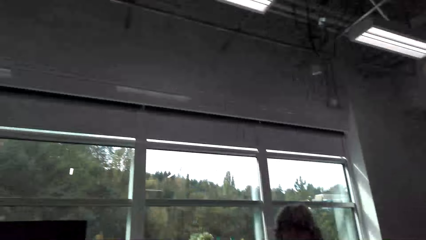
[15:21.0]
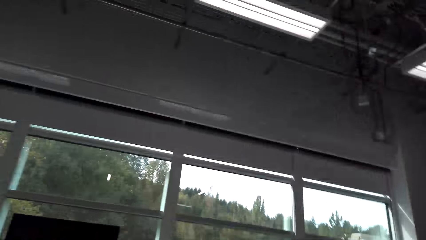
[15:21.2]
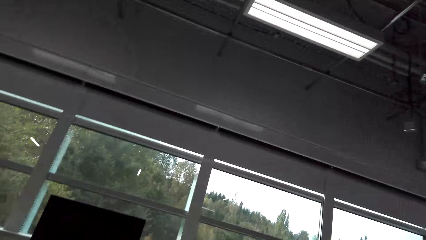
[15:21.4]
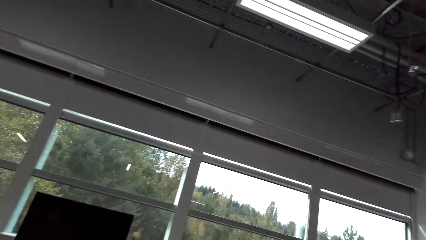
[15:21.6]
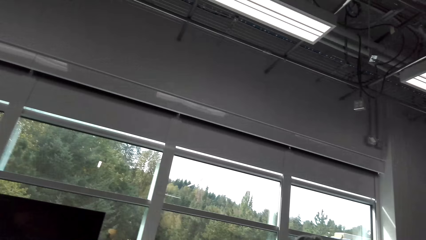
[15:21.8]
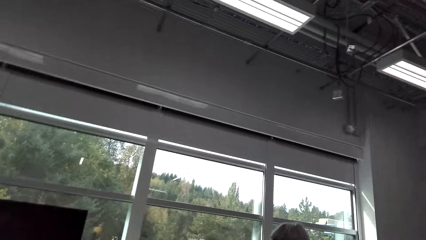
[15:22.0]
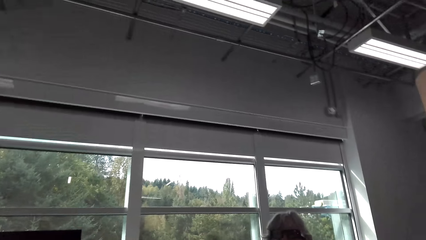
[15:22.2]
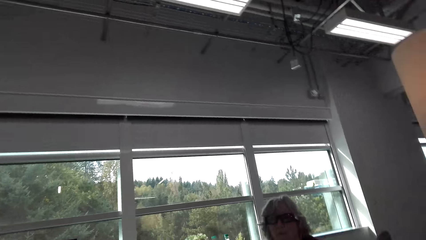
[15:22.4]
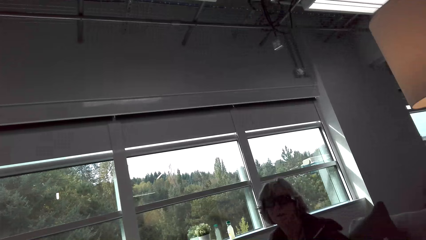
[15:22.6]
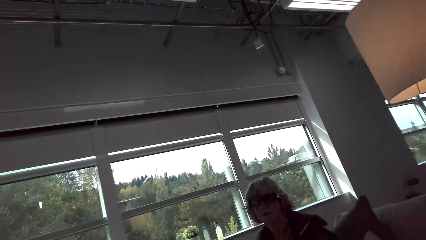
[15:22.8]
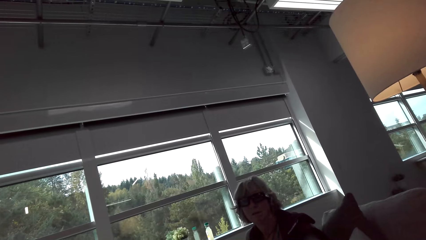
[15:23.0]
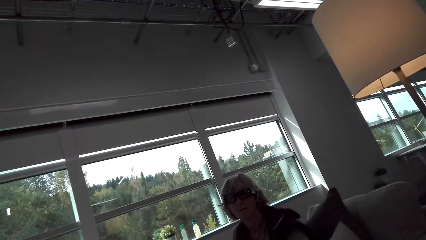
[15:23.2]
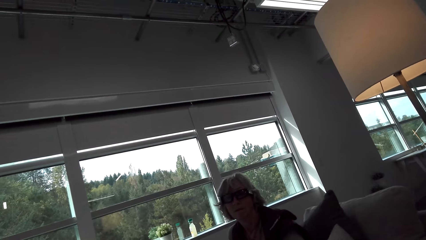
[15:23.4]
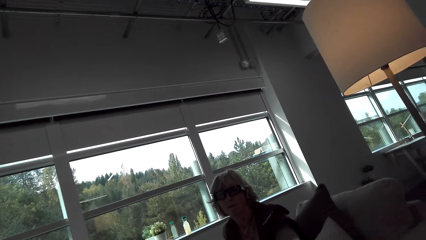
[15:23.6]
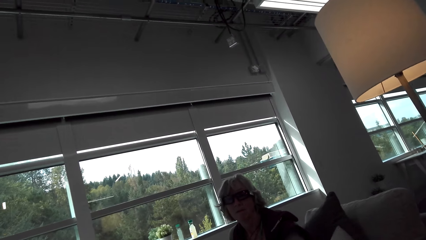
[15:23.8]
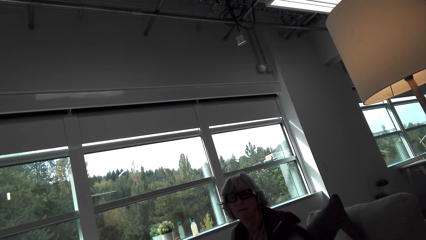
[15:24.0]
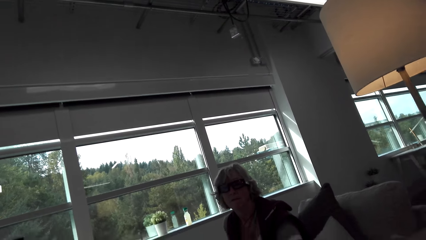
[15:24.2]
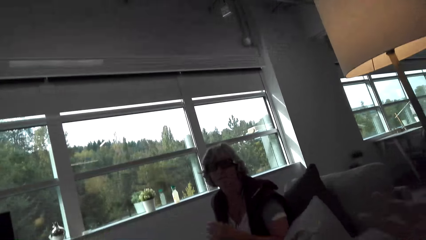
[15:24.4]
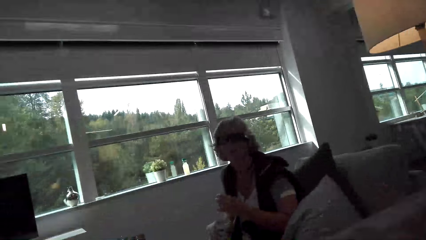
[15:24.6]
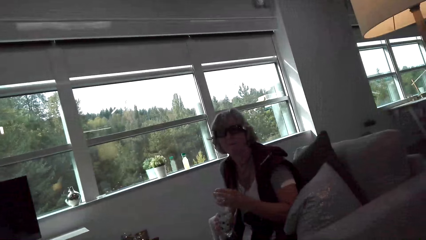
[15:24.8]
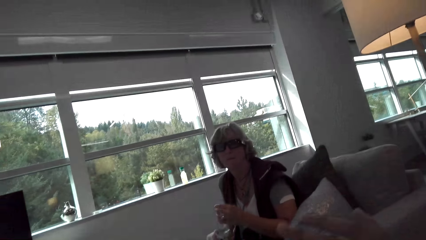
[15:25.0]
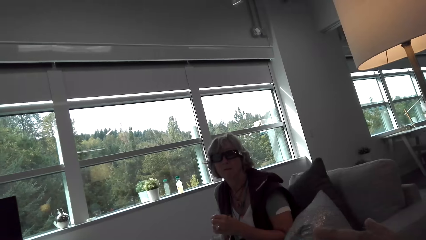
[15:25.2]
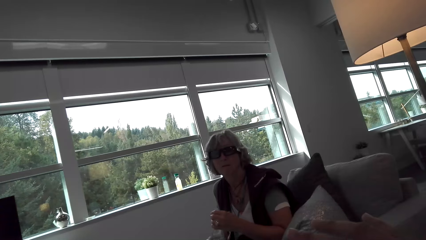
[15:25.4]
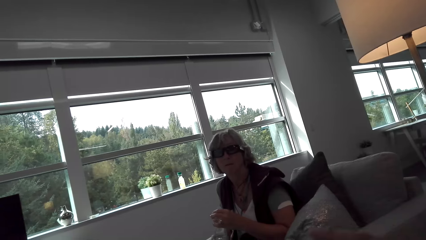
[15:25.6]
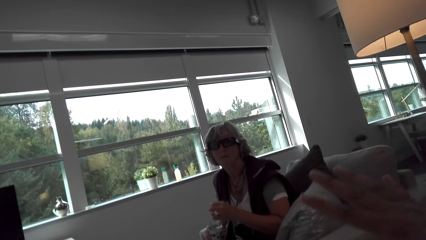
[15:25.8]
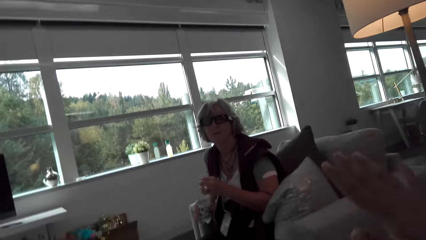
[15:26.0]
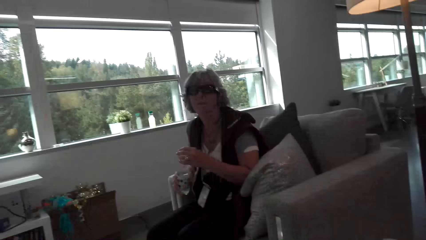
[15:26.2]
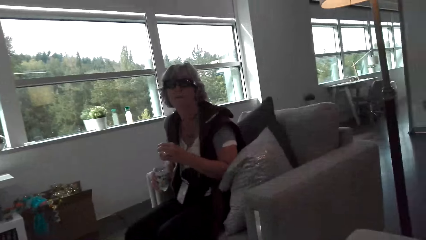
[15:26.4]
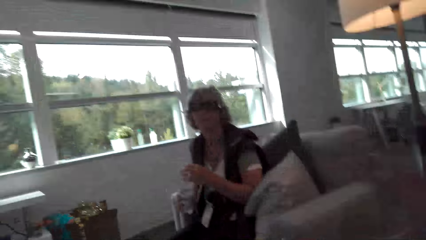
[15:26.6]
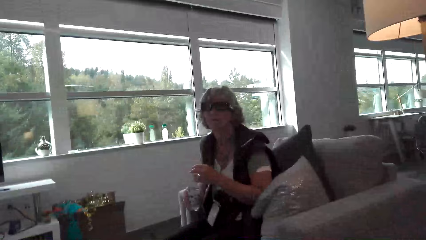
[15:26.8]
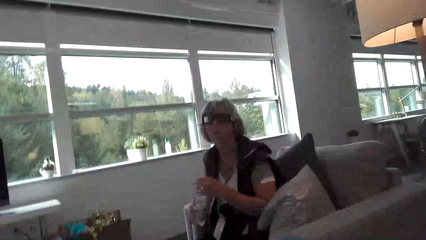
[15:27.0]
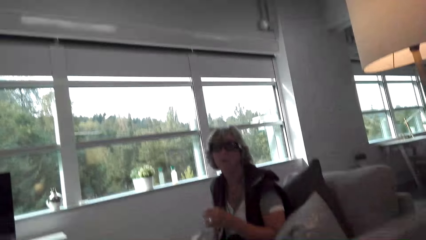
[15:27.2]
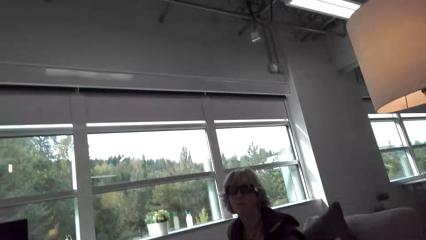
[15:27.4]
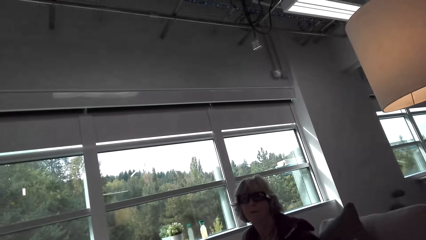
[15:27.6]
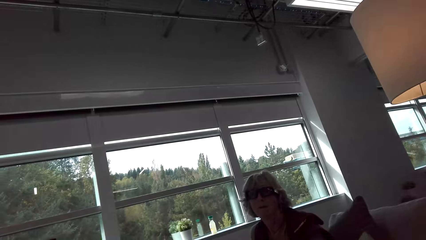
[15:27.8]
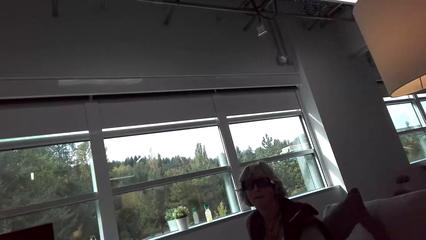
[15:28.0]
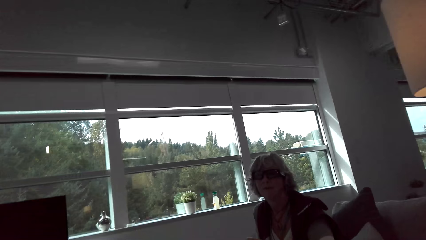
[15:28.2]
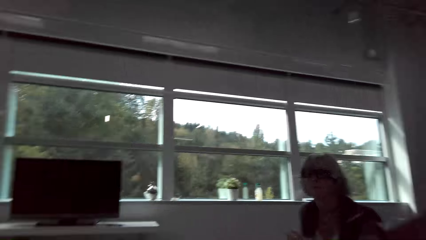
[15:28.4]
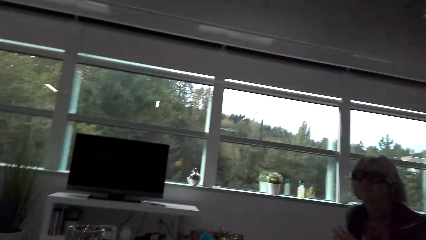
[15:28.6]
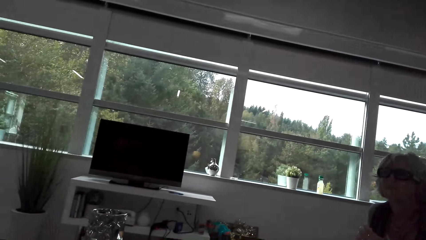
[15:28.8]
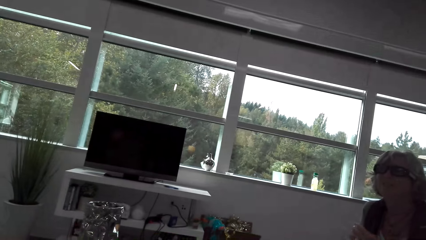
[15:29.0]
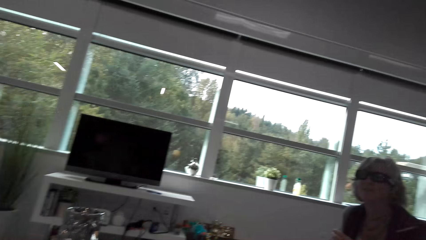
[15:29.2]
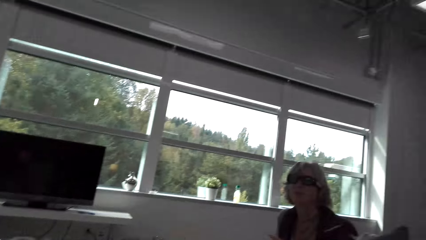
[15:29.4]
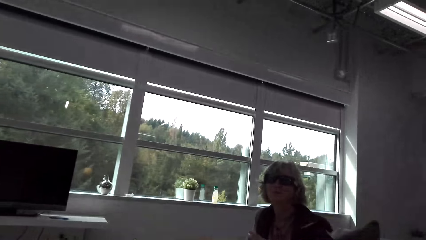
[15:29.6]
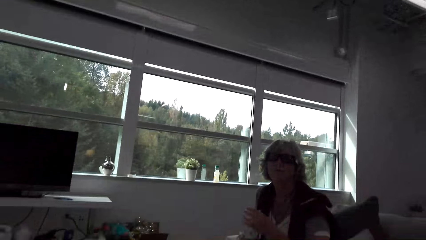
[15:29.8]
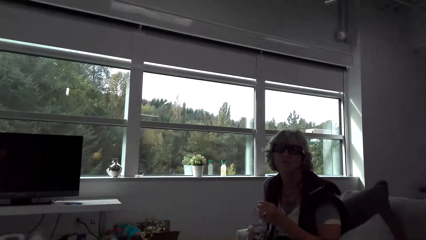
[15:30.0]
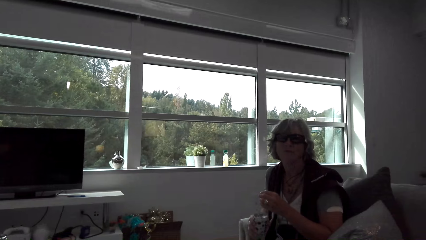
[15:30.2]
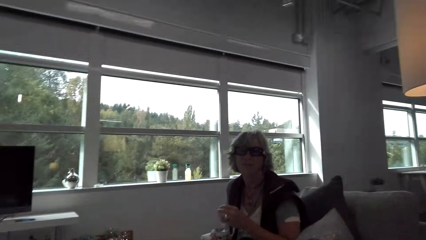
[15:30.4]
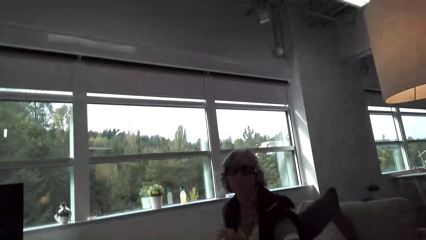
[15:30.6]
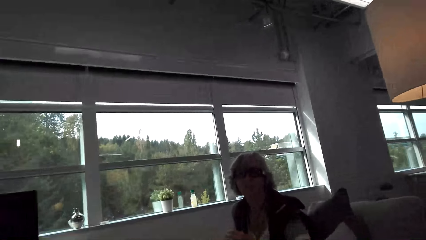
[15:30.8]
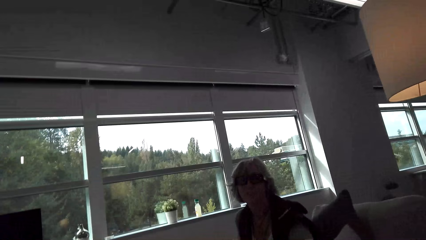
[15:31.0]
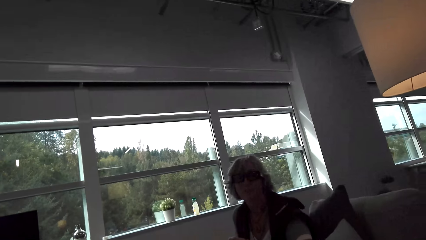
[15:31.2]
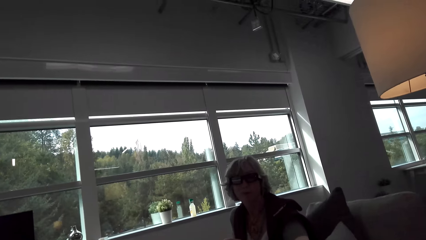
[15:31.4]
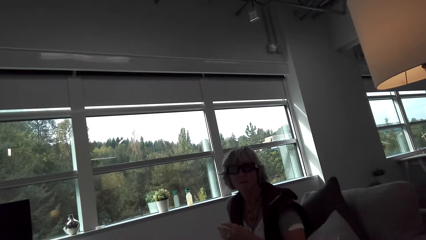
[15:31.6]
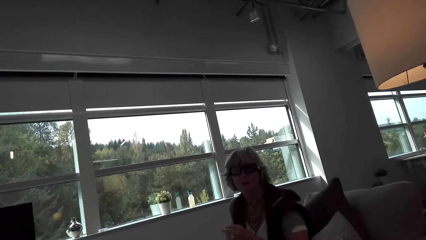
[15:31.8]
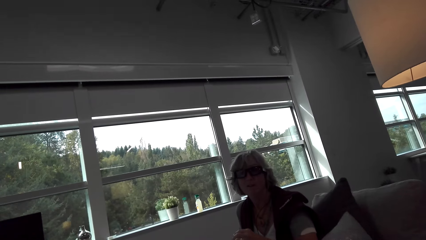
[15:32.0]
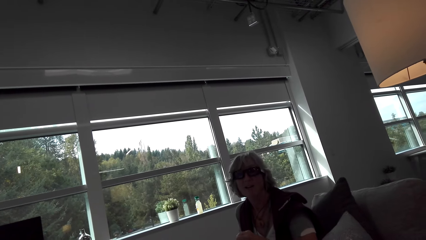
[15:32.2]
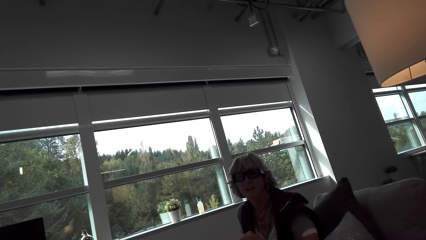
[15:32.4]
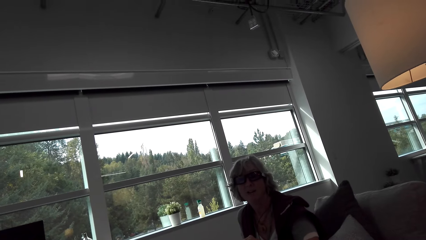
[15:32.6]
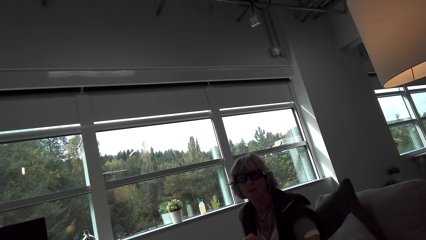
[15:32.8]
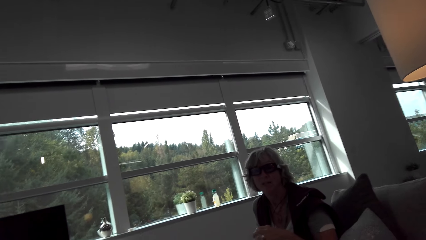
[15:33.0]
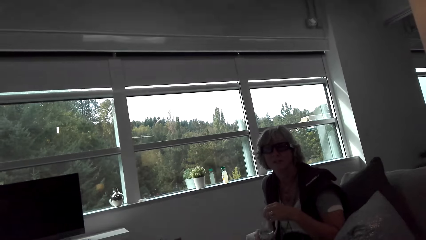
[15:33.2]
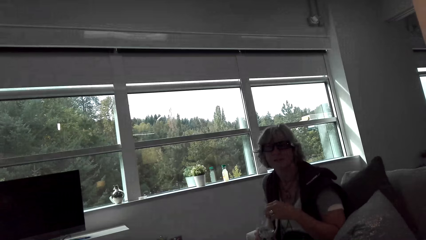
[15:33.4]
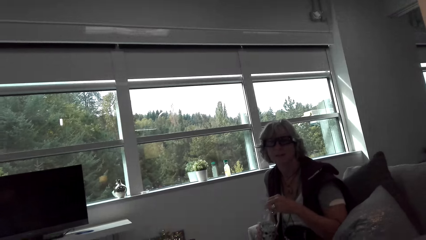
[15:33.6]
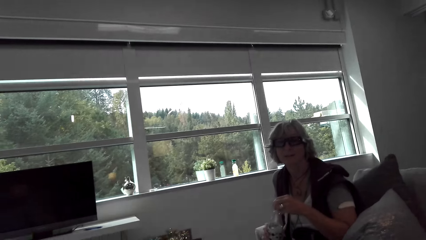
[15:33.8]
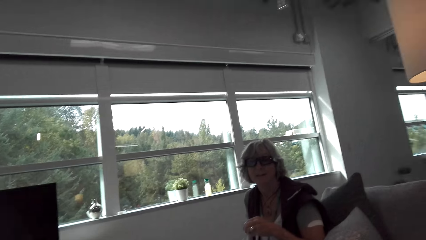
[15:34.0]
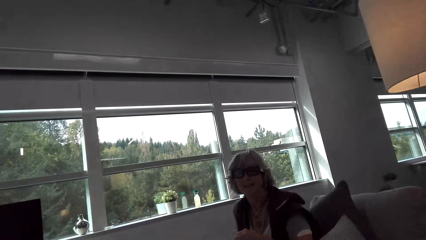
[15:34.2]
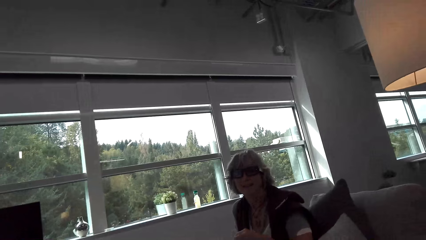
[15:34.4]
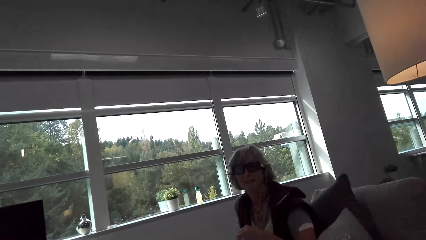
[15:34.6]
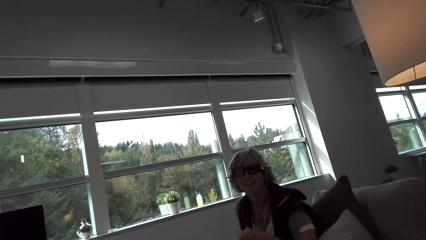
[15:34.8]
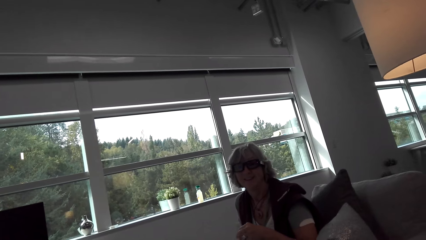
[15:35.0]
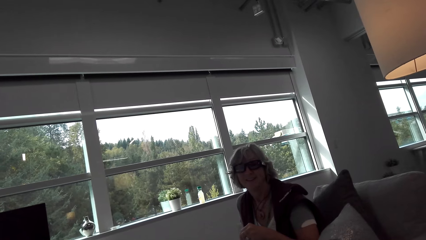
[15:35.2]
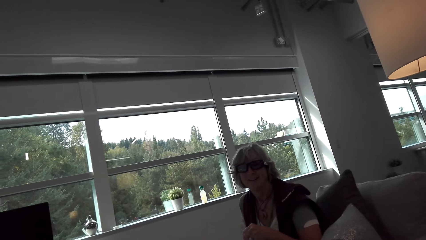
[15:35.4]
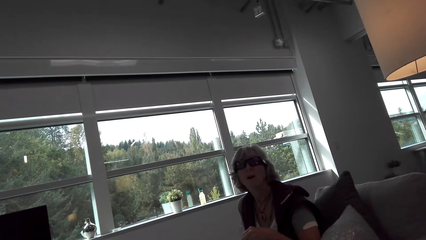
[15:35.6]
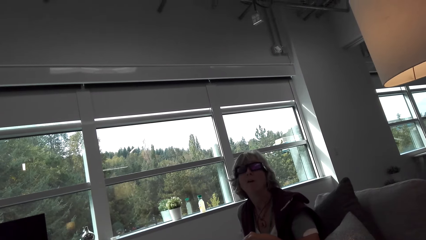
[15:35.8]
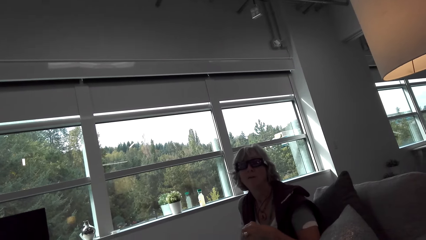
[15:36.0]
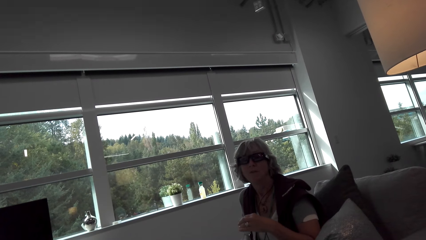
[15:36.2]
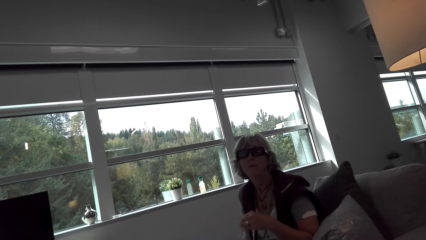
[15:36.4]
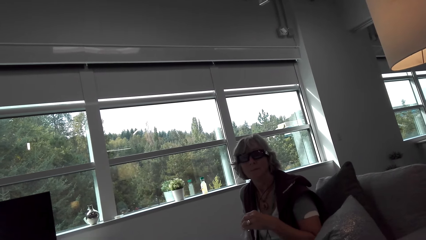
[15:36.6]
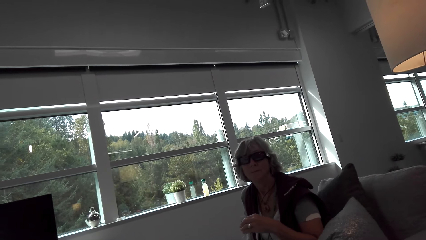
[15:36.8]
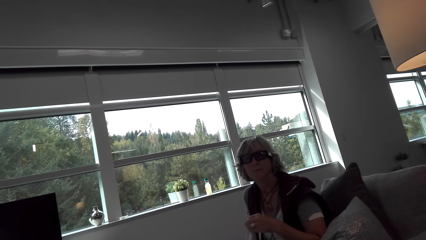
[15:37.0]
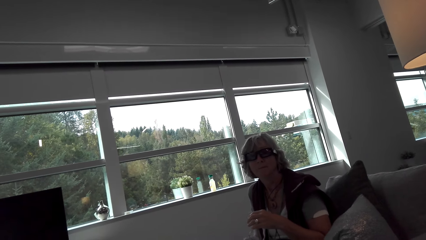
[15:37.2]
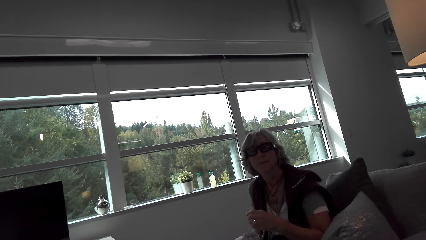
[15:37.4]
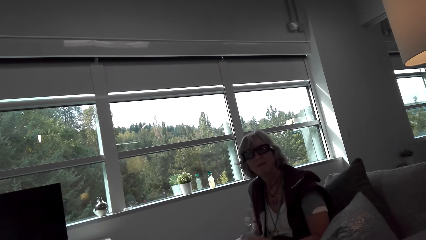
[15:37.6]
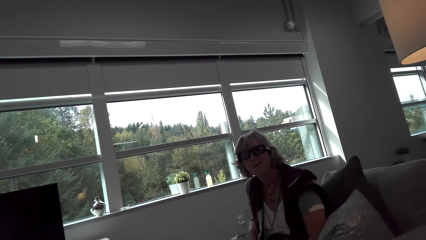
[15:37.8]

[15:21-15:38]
The camera wearer talks with a lady and moves hands. The lady holds the water bottle. The camera wearer talks with the lady and looks around. The lady holds the water bottle. The camera wearer looks at the screen. They talk with the lady. The lady holds the water bottle. The camera wearer looks around.
